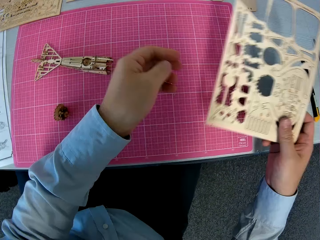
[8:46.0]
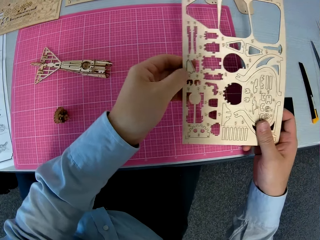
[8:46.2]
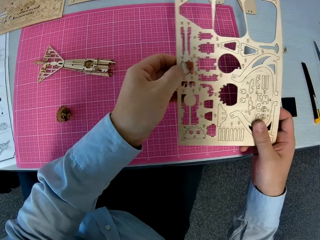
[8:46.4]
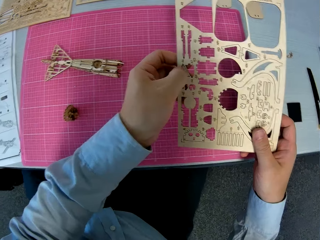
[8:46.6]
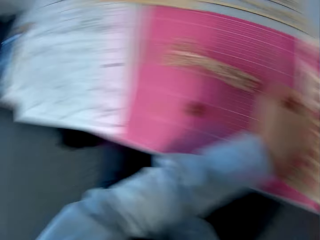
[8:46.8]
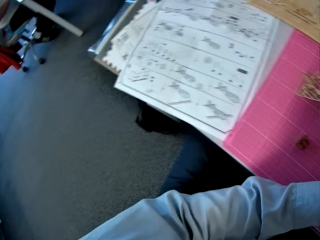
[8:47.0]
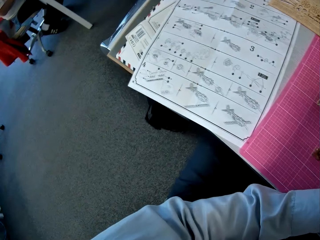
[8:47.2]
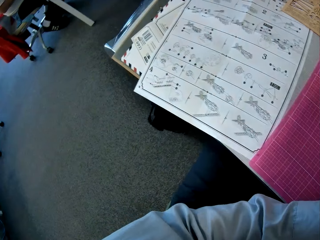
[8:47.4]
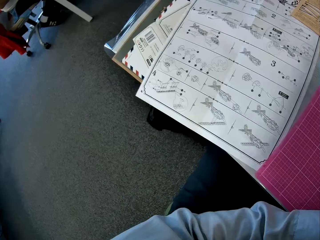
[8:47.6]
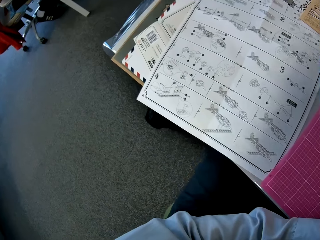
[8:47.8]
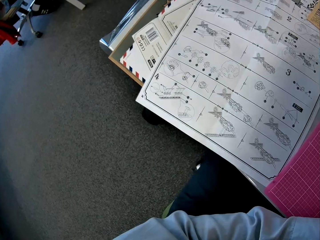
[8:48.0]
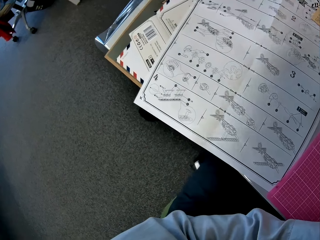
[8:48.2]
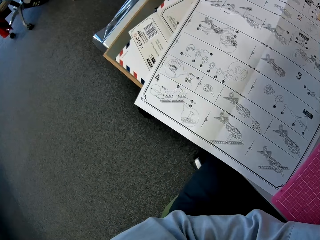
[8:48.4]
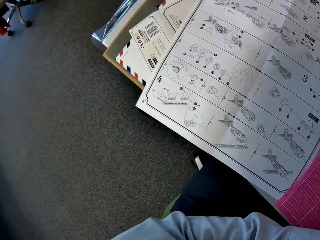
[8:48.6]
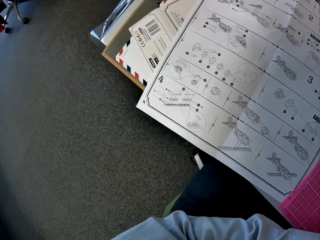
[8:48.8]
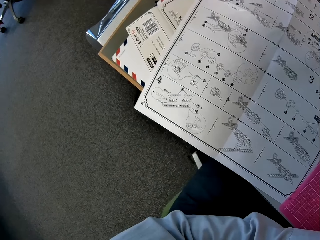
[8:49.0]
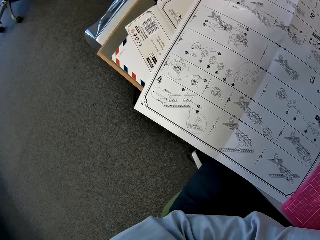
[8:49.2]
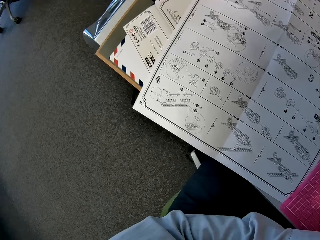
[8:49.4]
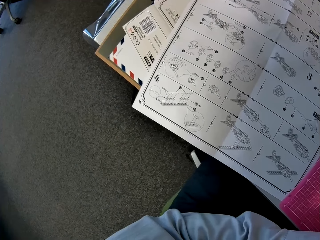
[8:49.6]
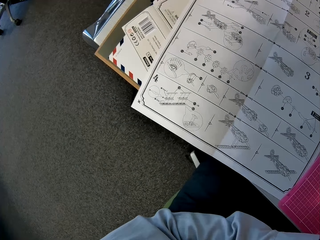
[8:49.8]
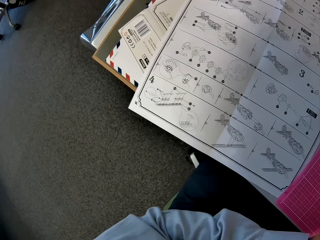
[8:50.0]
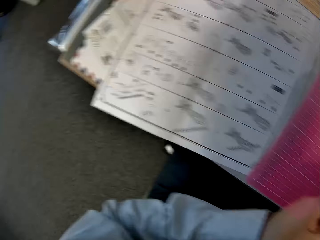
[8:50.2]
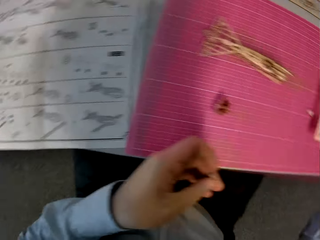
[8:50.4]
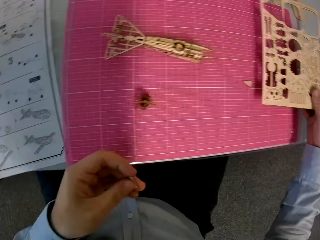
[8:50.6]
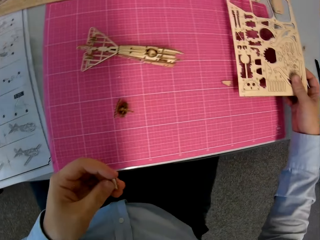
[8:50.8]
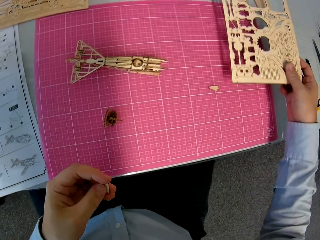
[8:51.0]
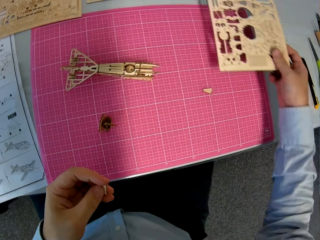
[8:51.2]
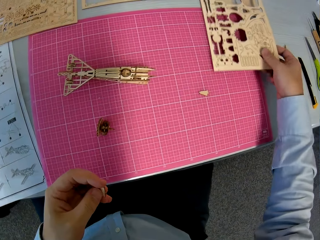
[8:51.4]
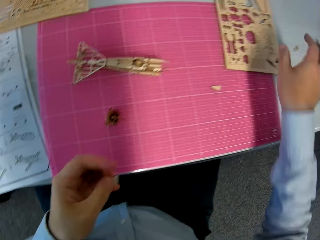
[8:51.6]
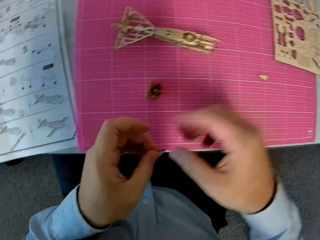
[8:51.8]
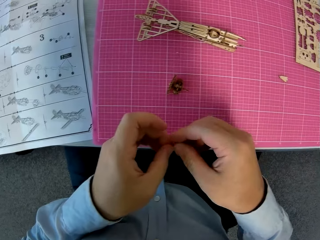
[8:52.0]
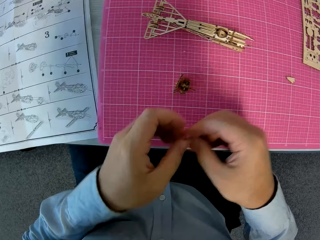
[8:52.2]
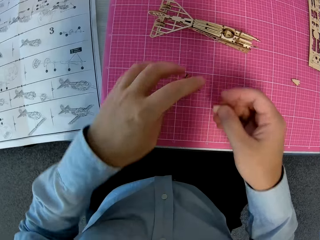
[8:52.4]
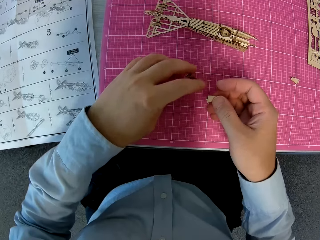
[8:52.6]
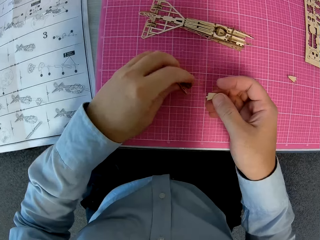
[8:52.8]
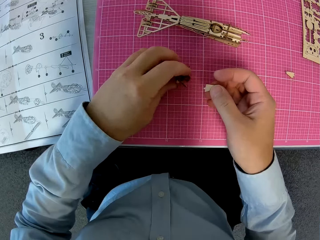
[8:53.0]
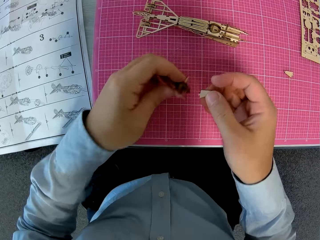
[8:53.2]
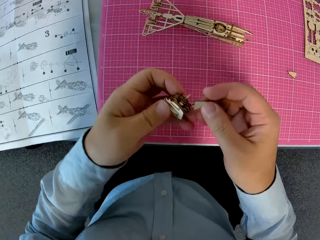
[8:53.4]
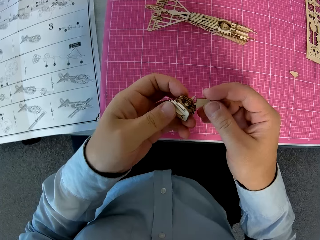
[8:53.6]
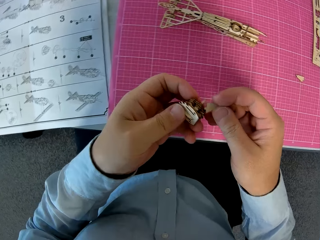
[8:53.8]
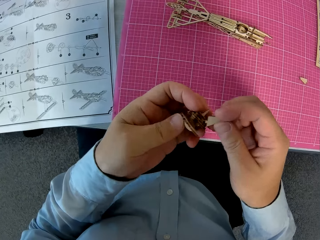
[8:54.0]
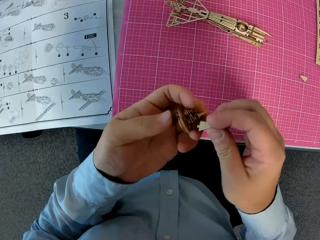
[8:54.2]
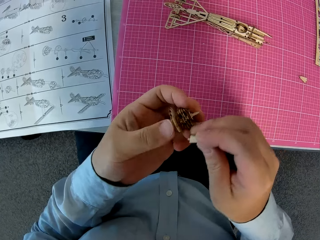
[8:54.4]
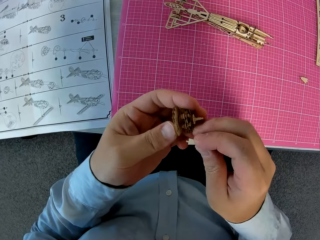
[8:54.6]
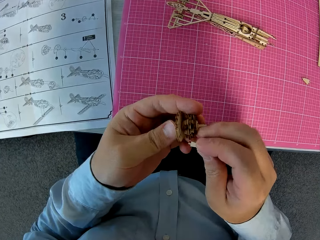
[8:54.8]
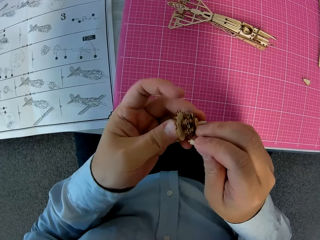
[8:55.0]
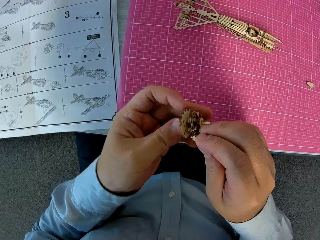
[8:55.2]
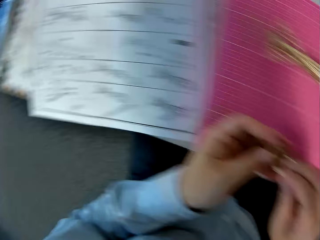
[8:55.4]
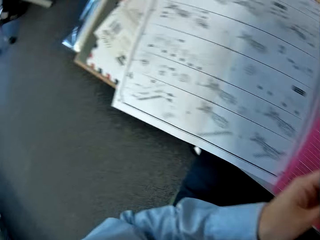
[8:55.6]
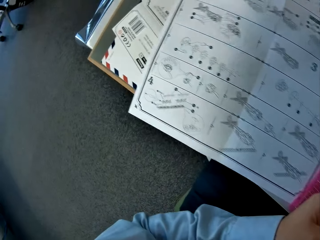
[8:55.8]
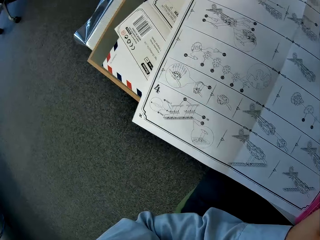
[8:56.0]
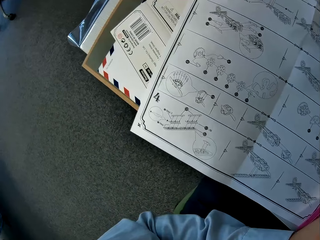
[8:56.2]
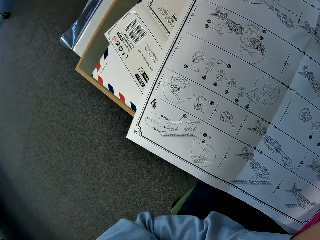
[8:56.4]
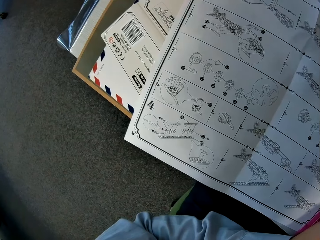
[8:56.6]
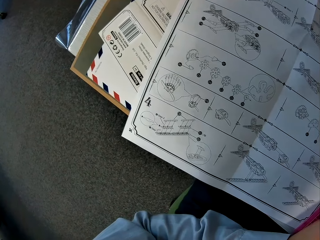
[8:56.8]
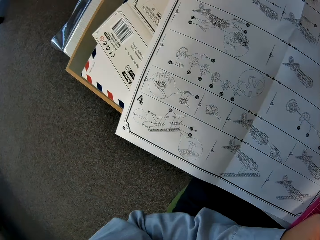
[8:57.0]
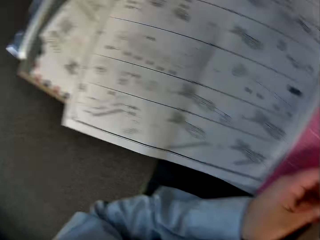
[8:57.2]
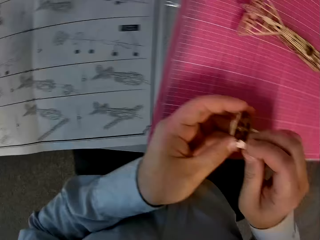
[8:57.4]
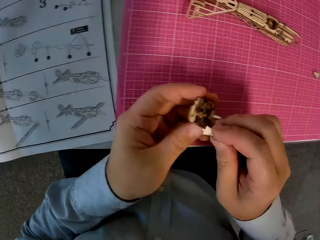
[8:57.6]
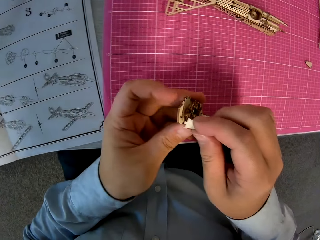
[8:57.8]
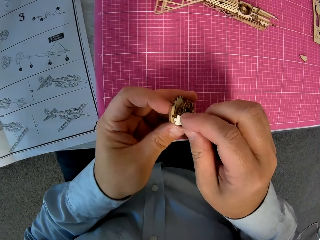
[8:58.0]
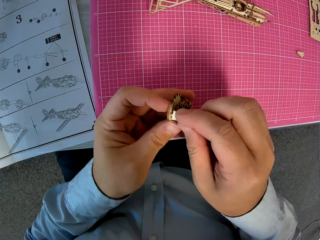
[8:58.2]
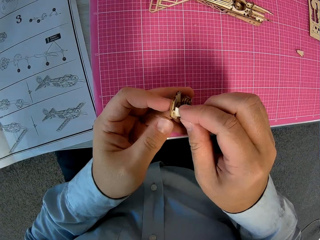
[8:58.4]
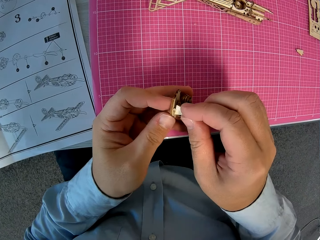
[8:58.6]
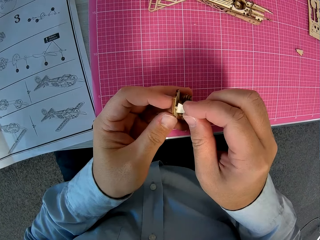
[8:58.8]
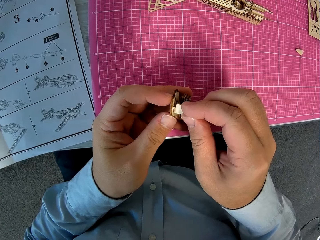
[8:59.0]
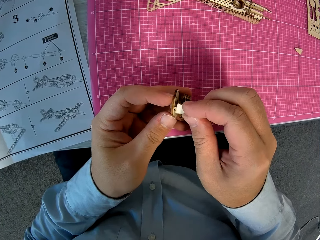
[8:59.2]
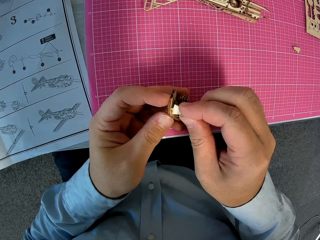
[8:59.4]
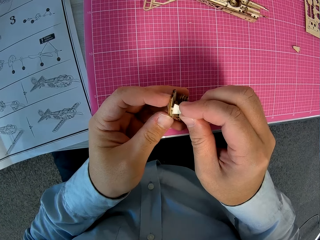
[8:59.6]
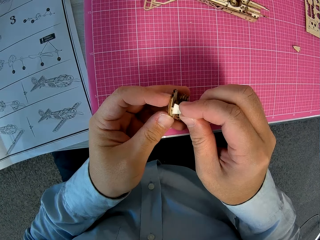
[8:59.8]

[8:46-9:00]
The camera wearer turns around. He looks at the instructions booklet closely. He turns around. He places the wooden sheet at the right on the cutting sheet. He holds a piece of wood. He picks up the attached wooden pieces from the cutting sheet. He attaches the wooden piece in his right hand to the attached wooden pieces. He turns around. He looks at the instructions booklet closely. He turns around. He attaches the wooden piece in his right hand to the attached wooden pieces.

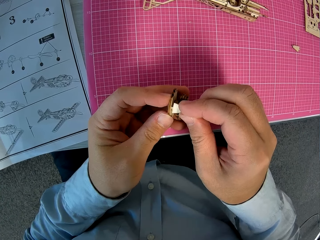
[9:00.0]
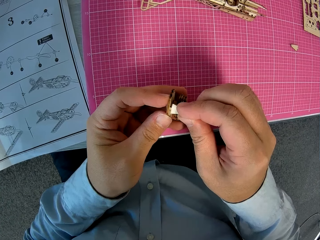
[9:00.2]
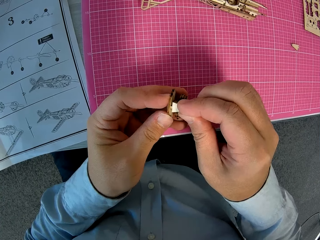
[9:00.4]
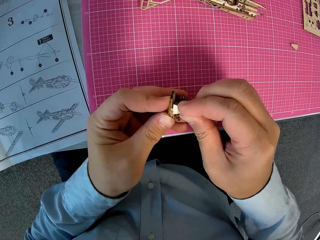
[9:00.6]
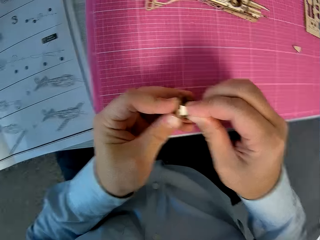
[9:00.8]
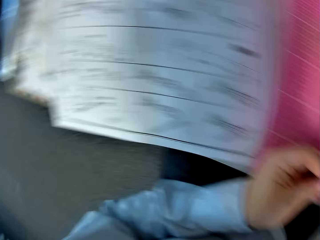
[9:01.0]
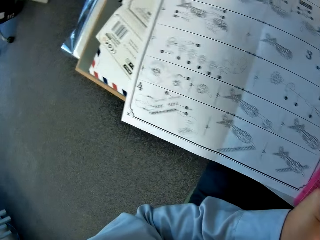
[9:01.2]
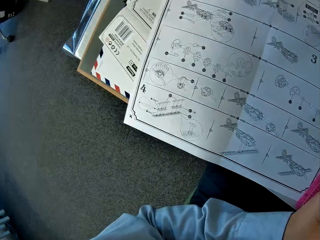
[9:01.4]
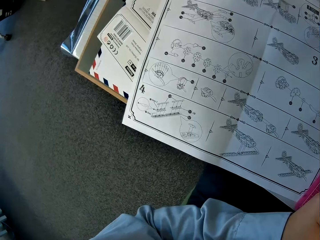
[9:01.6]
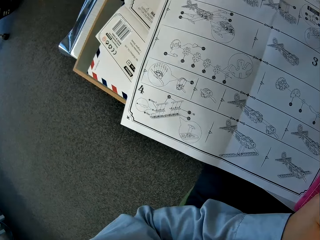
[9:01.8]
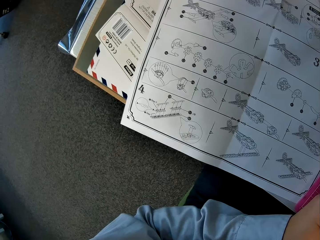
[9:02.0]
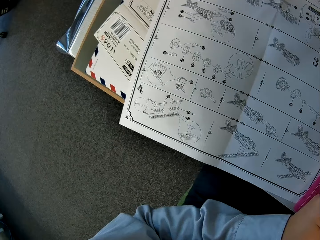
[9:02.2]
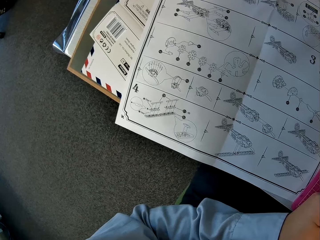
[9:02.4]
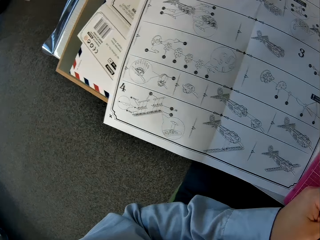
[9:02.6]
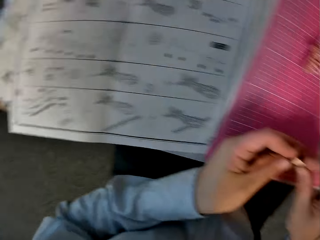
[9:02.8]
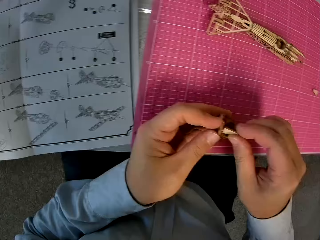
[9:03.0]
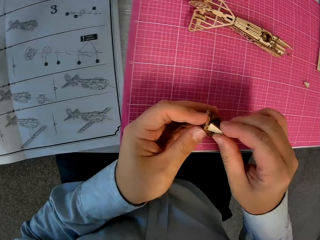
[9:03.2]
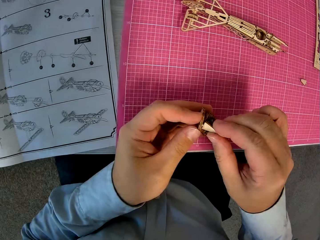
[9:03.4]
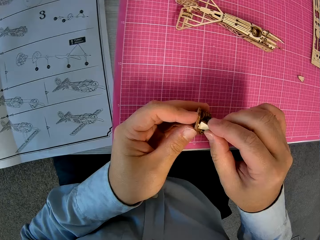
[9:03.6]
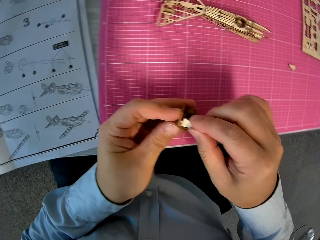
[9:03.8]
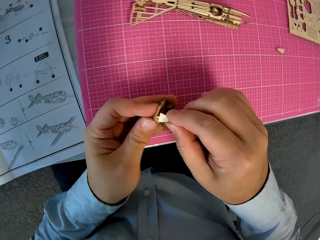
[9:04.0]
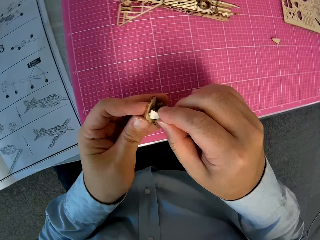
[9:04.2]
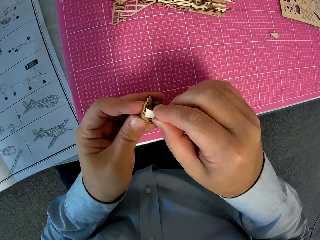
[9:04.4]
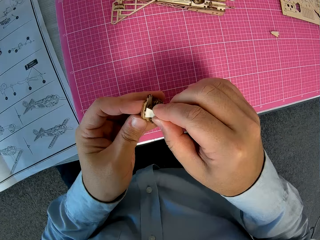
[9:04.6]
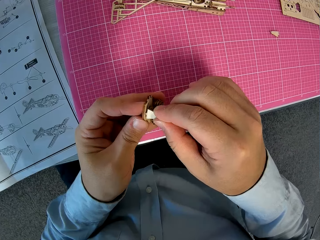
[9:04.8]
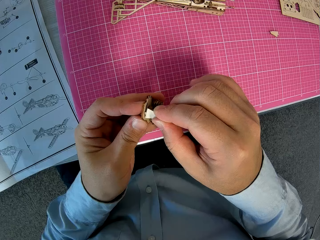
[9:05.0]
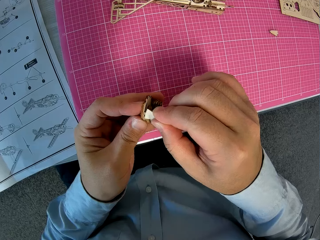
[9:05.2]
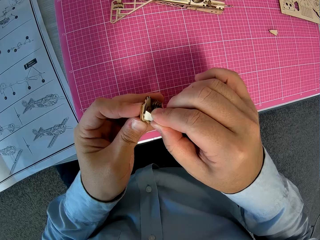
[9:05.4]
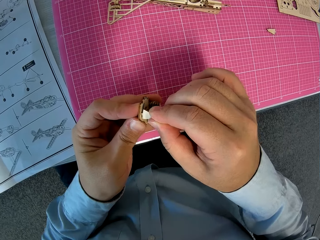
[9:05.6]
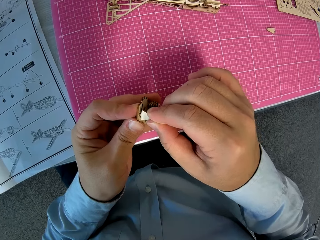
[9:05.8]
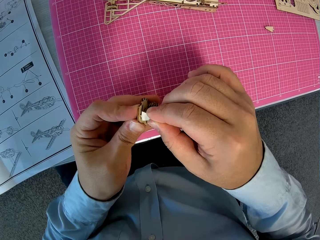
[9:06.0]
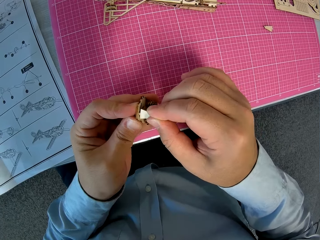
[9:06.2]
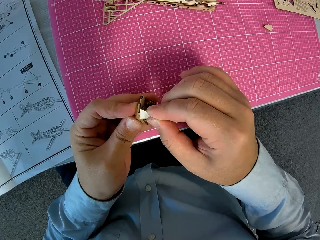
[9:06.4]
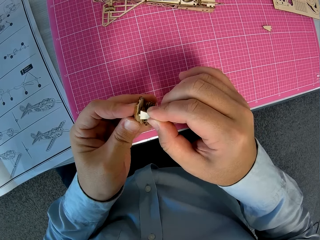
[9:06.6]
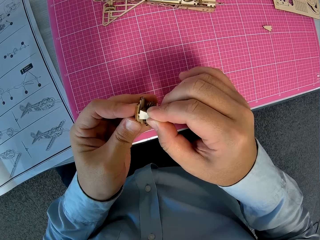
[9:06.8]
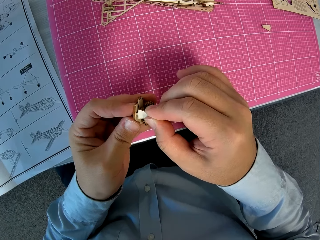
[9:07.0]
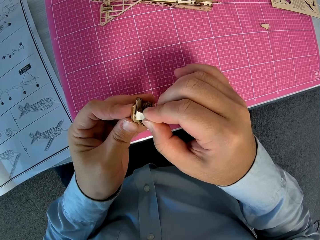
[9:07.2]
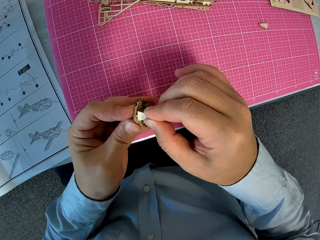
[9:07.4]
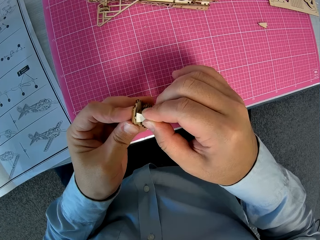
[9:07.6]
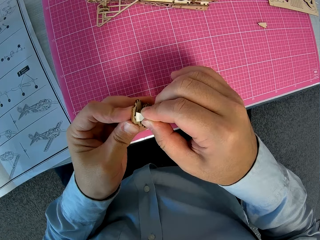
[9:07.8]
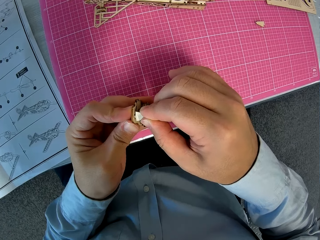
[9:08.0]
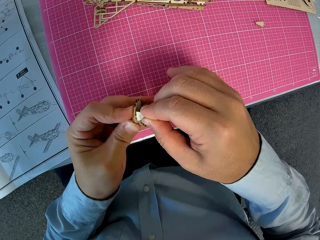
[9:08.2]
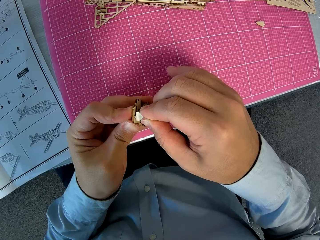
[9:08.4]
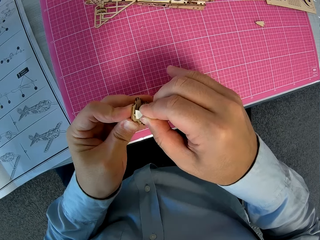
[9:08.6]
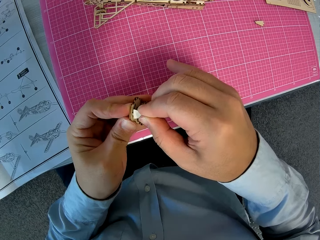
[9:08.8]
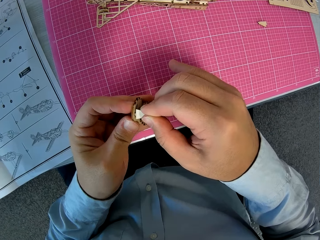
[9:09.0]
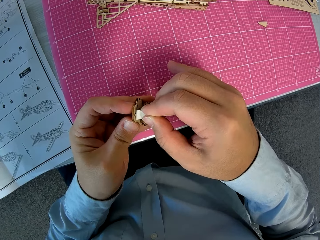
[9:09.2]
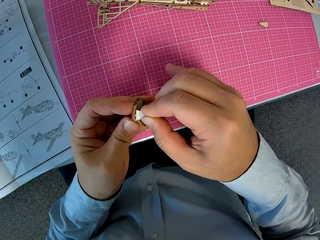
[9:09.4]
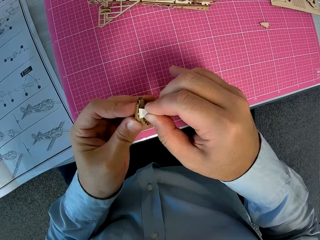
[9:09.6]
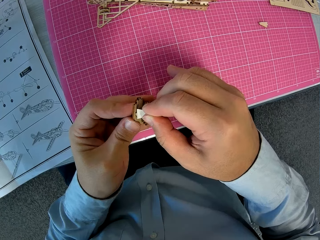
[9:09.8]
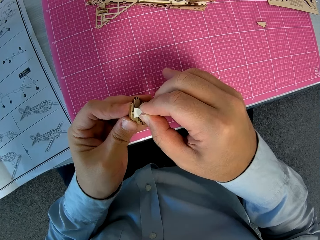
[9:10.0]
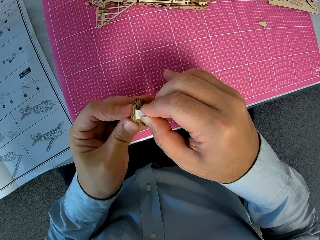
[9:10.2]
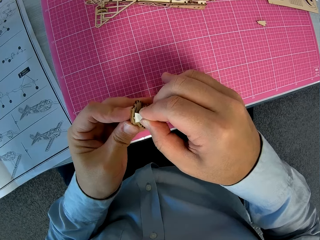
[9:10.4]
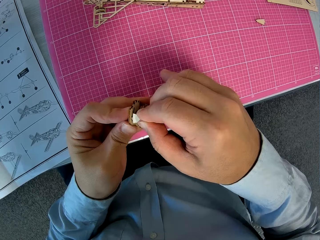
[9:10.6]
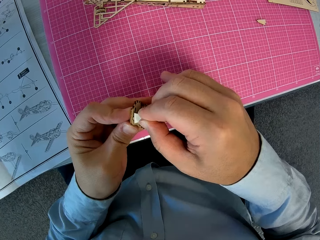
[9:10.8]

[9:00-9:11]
The camera wearer turns around. They look at the instructions booklet closely. They turn around. They fix something.
